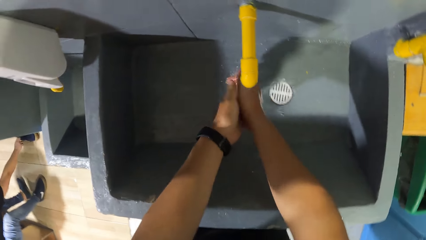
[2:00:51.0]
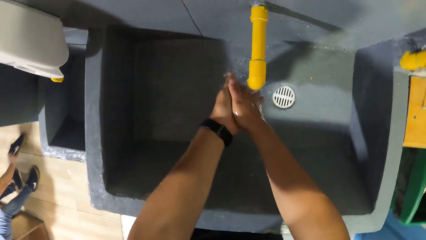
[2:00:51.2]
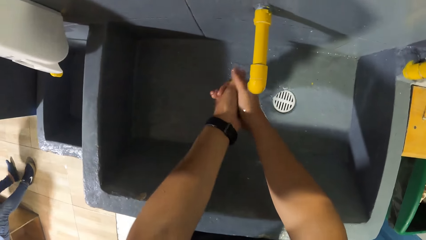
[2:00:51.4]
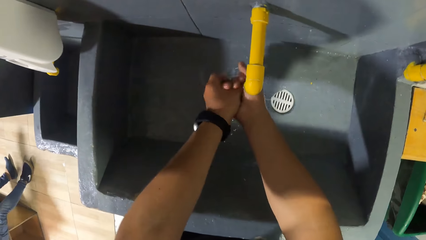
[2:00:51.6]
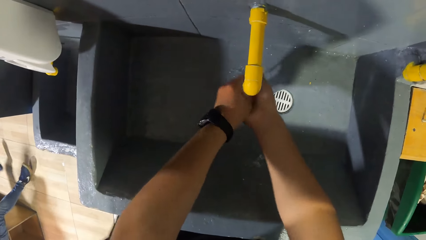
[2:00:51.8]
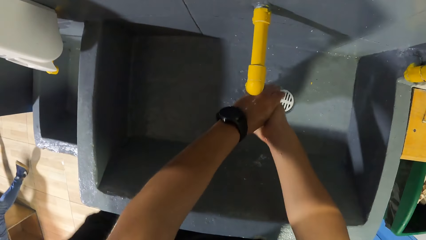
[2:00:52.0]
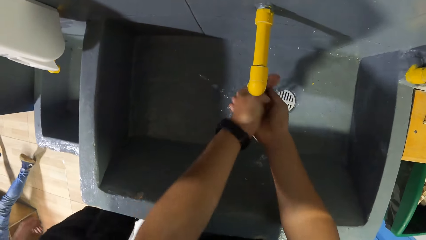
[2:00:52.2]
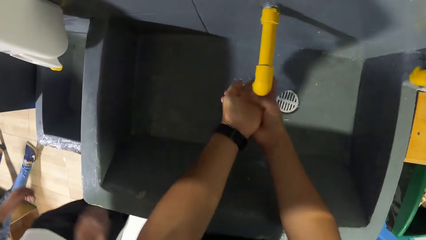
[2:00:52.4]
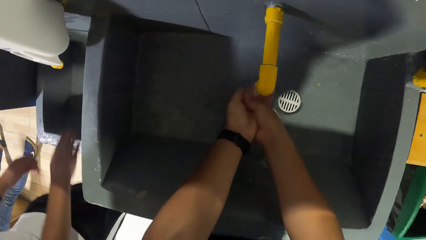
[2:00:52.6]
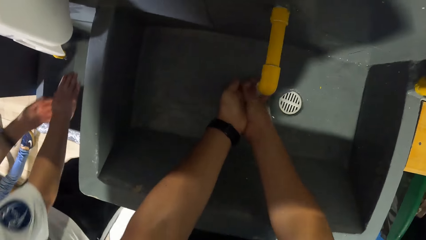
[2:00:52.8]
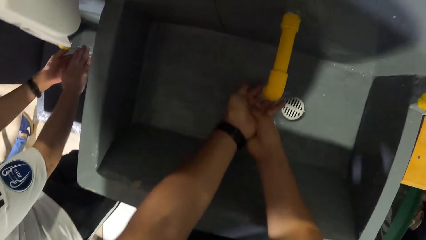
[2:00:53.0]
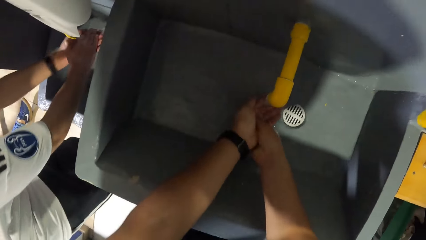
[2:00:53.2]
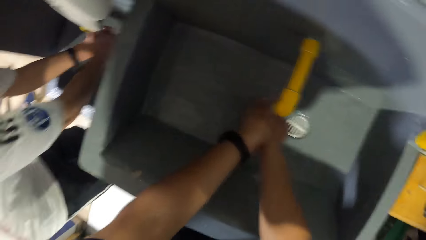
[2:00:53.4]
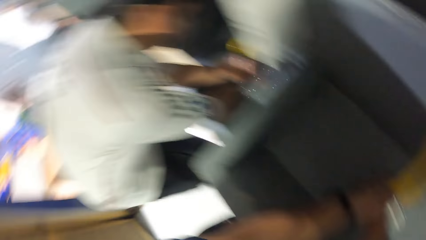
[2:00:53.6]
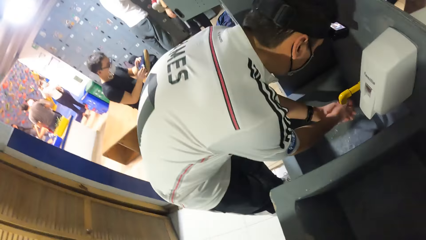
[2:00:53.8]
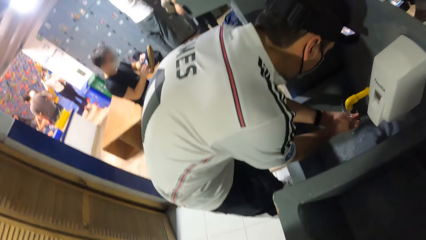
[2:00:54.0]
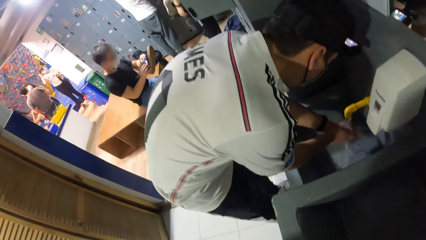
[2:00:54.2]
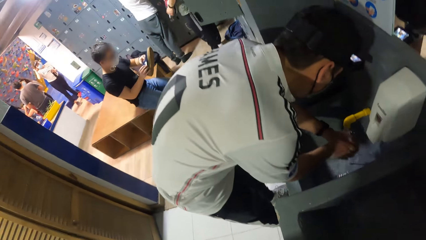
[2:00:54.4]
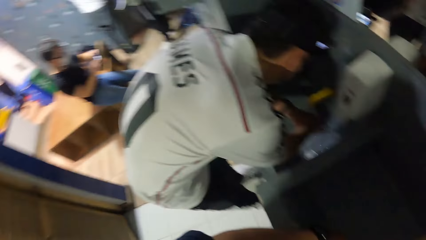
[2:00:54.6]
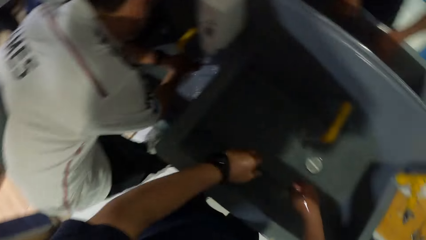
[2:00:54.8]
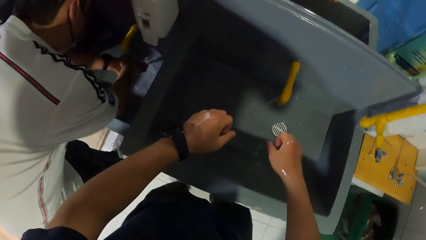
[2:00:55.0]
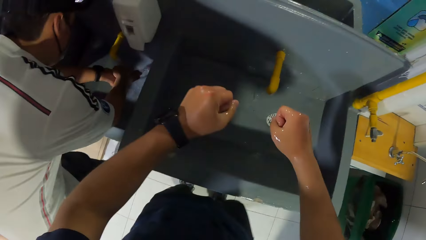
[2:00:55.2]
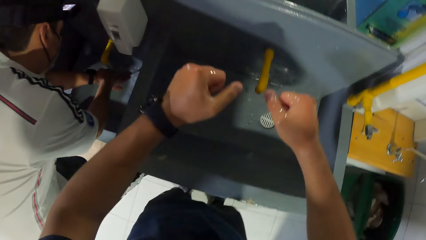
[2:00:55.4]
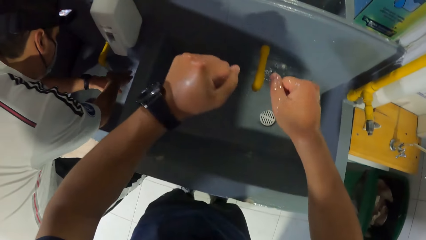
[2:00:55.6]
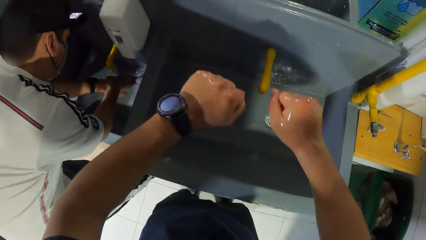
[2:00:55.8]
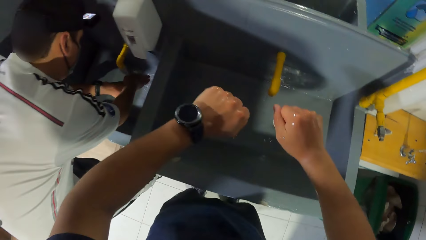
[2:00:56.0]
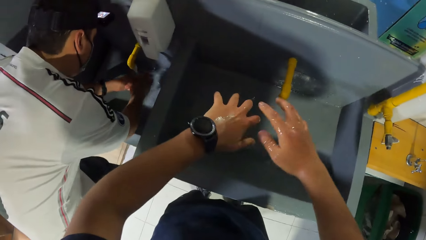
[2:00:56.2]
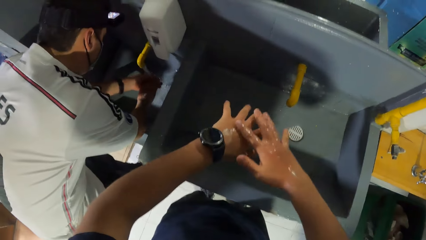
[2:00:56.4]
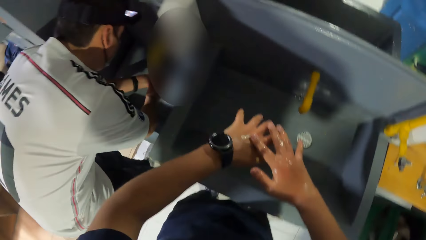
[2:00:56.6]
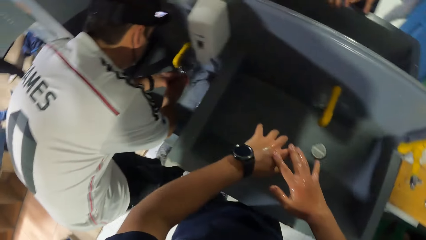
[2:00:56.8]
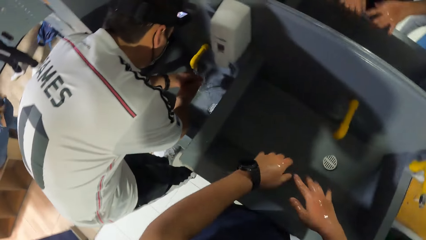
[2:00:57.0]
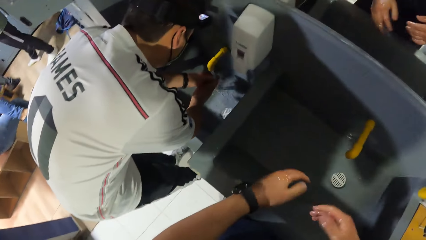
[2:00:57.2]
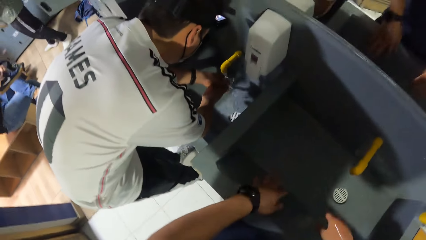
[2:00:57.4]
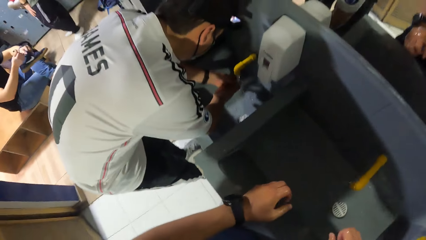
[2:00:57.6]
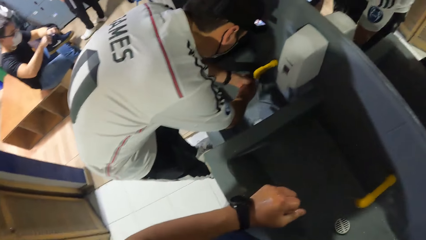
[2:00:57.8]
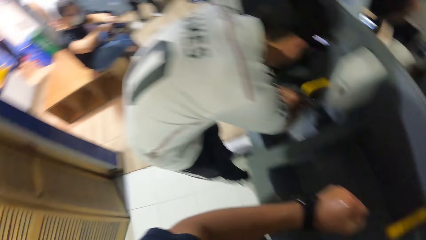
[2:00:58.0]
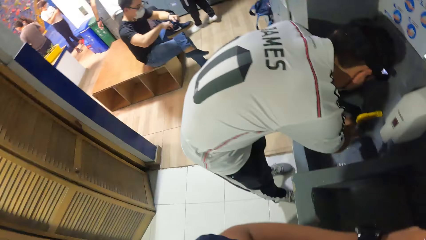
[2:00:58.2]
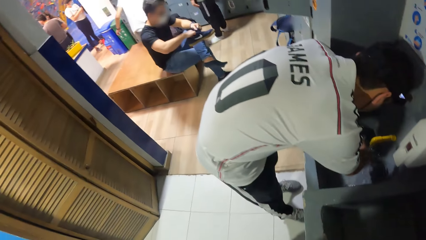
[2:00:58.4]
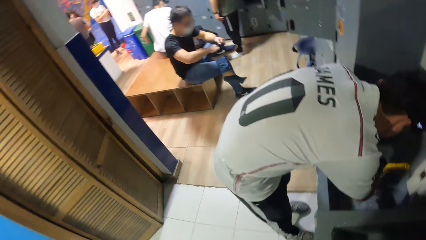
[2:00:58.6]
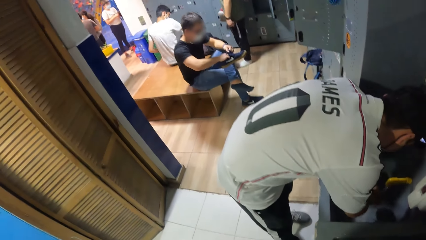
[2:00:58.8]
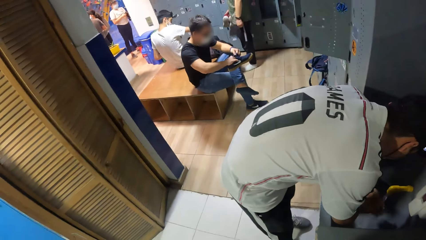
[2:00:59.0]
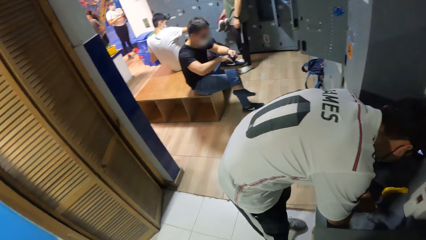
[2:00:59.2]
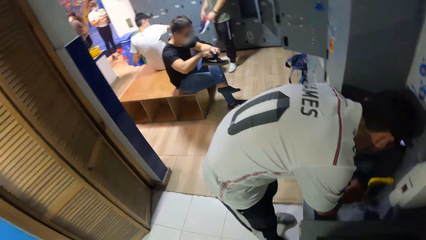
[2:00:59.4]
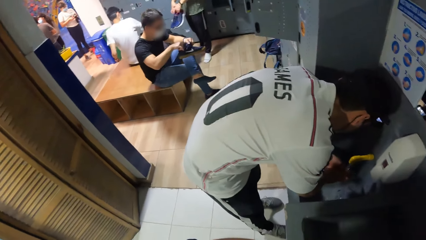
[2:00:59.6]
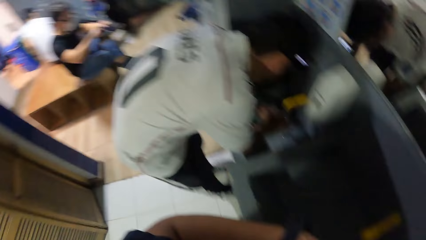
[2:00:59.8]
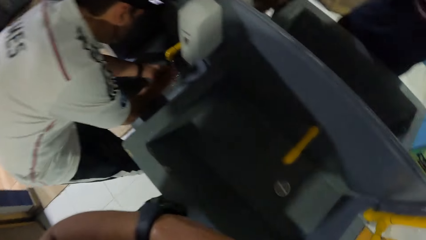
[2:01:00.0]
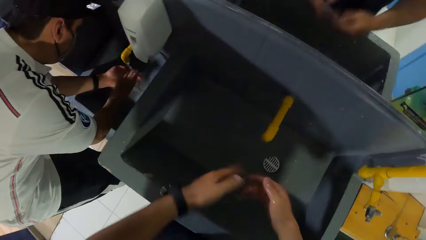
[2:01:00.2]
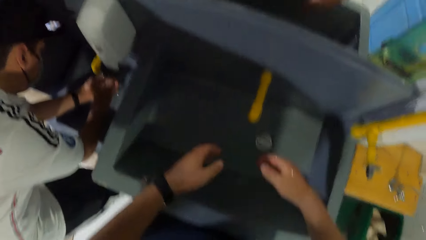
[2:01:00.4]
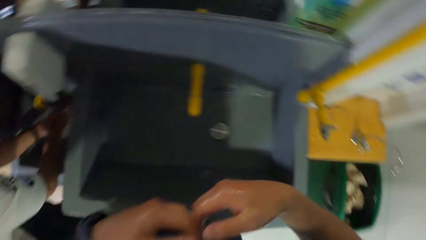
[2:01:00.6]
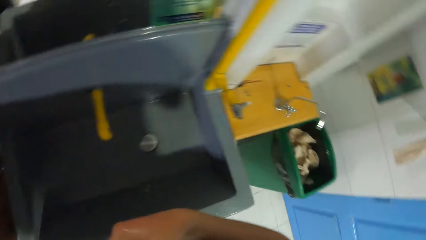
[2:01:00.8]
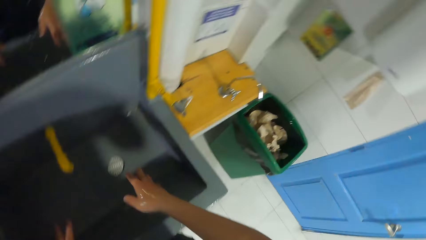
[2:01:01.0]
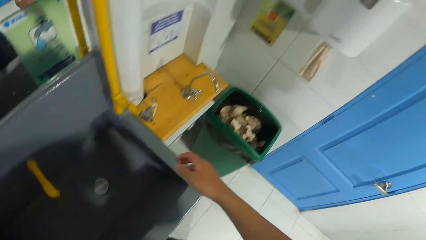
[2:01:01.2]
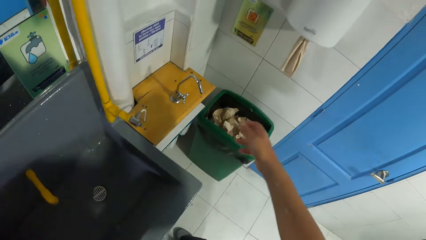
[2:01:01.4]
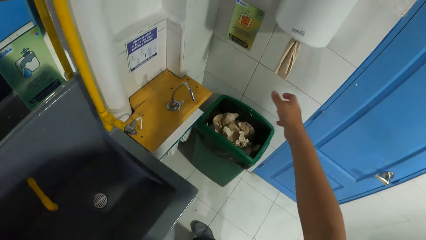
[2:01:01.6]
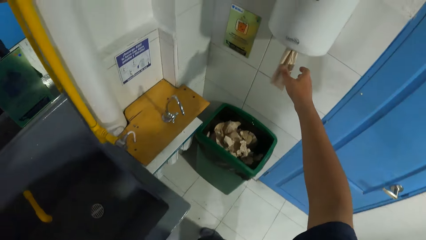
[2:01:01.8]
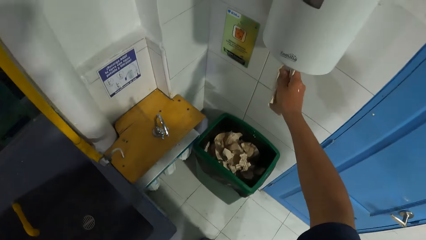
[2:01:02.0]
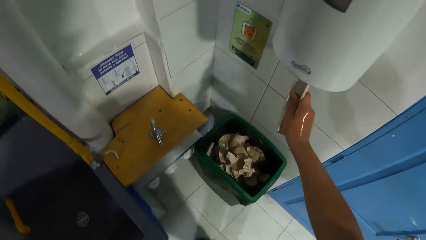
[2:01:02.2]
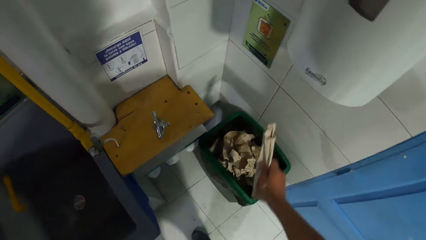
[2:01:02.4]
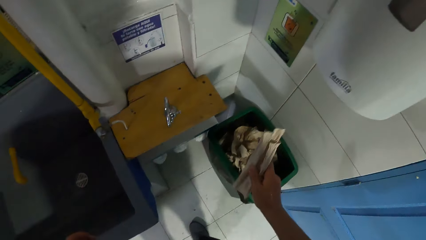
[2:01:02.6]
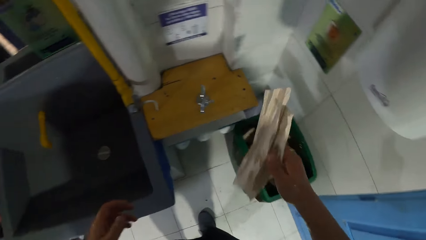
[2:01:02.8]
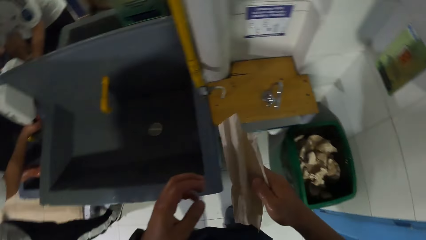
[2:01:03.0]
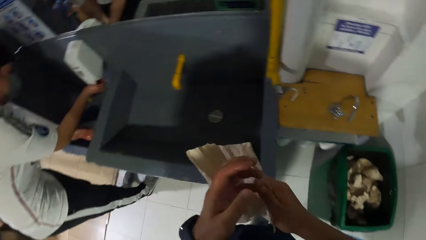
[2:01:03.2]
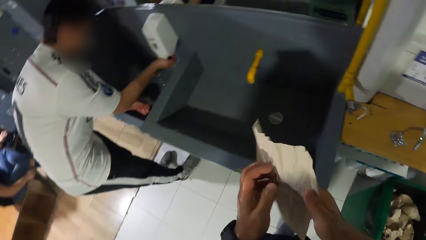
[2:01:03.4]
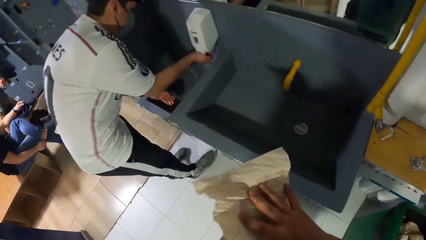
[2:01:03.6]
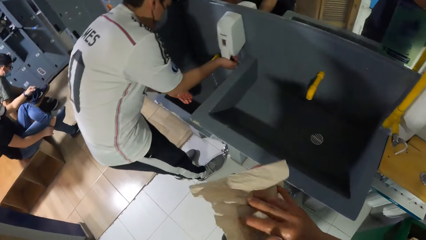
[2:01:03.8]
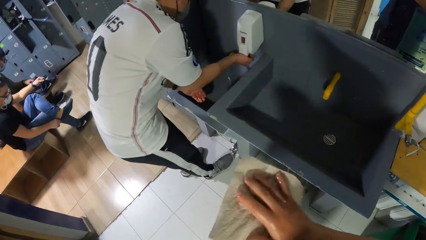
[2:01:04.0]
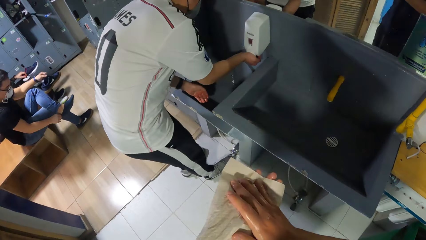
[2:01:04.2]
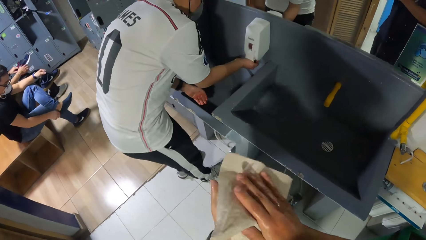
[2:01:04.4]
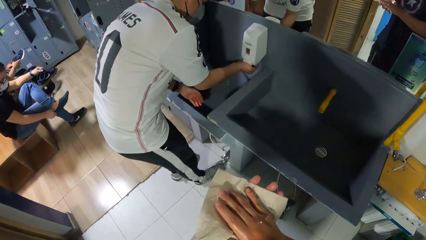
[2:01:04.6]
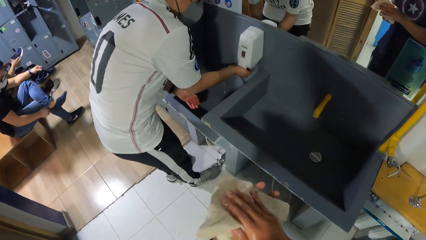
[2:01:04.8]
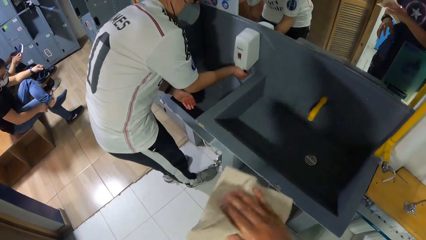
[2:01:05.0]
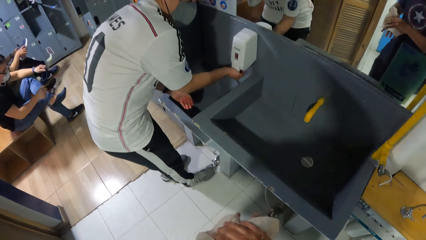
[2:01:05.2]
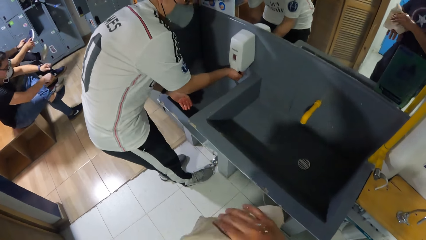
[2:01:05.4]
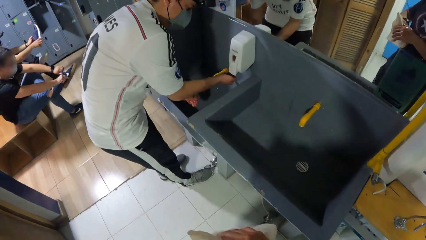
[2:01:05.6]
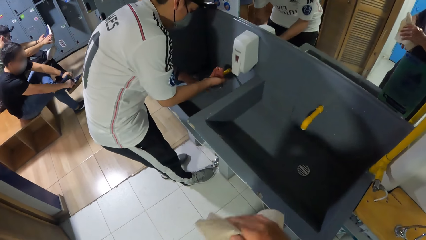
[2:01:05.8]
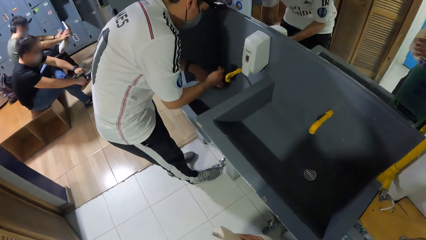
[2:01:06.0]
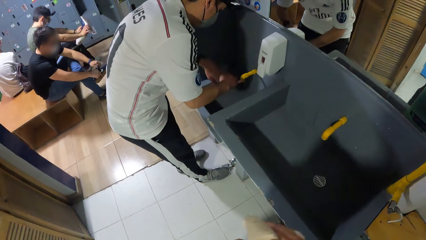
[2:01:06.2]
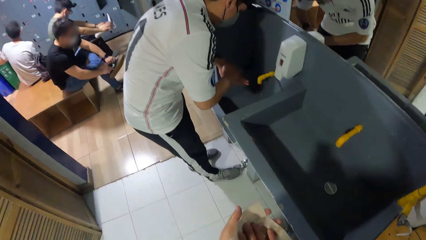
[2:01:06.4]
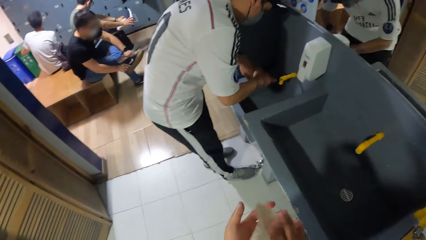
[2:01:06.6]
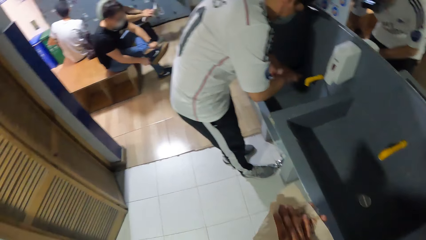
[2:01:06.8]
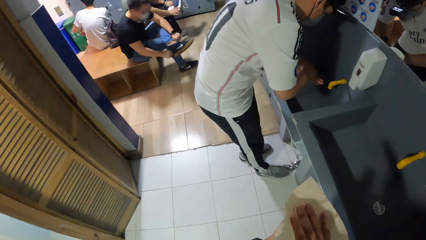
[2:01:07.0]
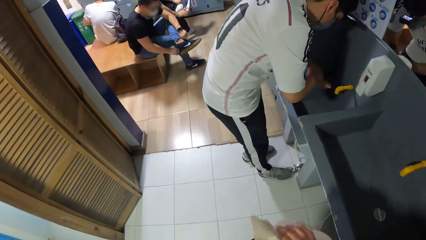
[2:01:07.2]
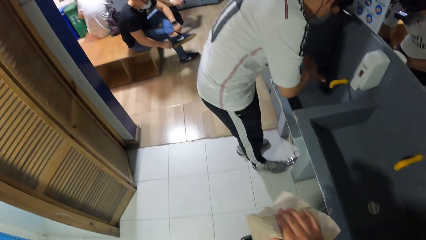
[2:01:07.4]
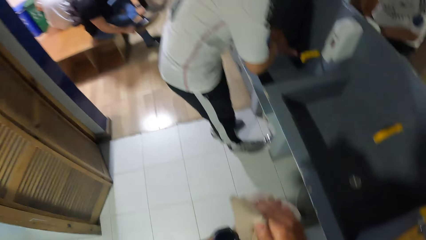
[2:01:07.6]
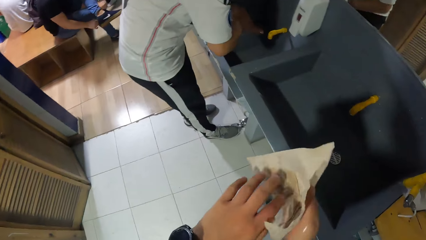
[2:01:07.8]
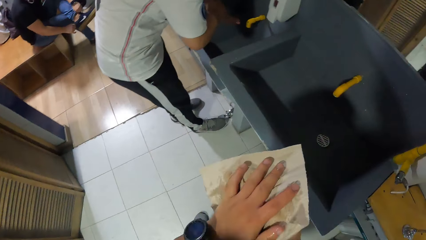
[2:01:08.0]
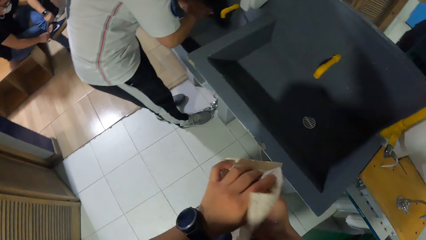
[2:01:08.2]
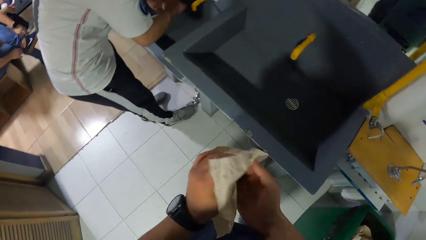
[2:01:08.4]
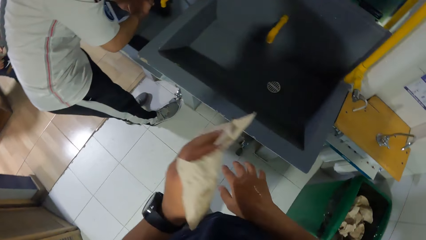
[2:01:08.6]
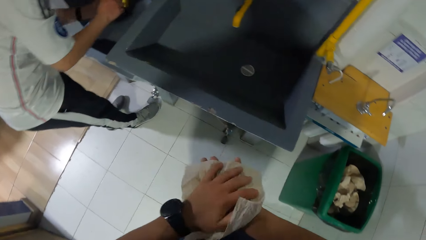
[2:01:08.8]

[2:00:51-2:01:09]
A man washes both hands under a tap in a sink. The camera wearer shakes both hands in the sink. He removes water from the hands. He grabs a paper towel from the paper towel dispenser with his right hand. The man presses the soap dispenser with his right hand. The camera wearer cleans both hands with the paper towel. The man washes both hands under the tap in the sink and applies soap on the left hand.
